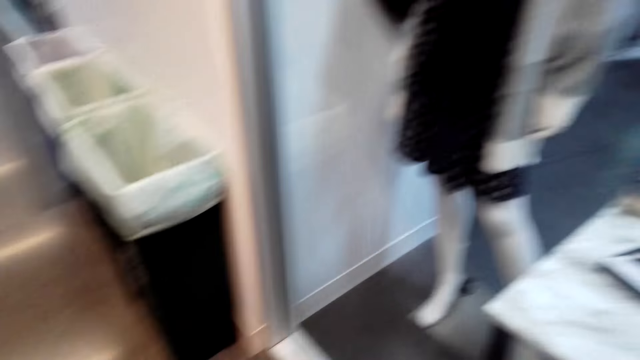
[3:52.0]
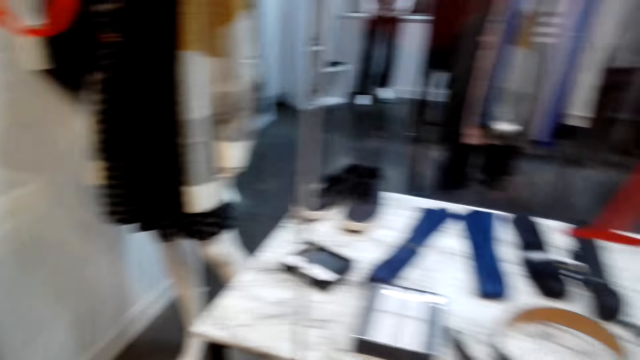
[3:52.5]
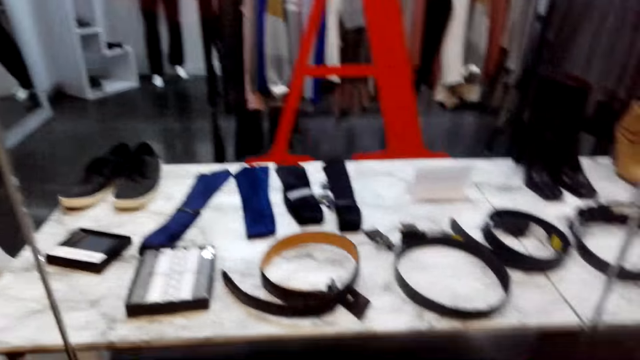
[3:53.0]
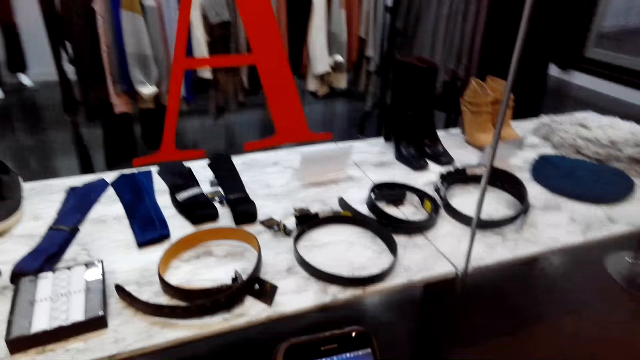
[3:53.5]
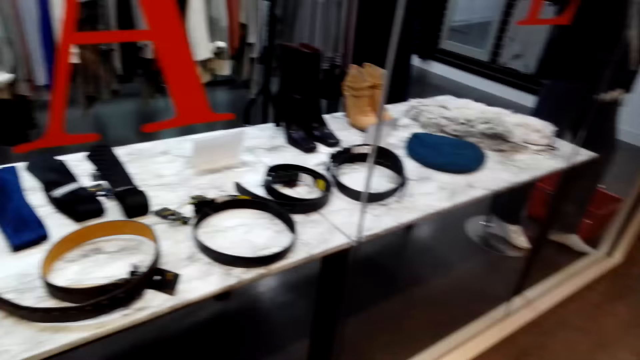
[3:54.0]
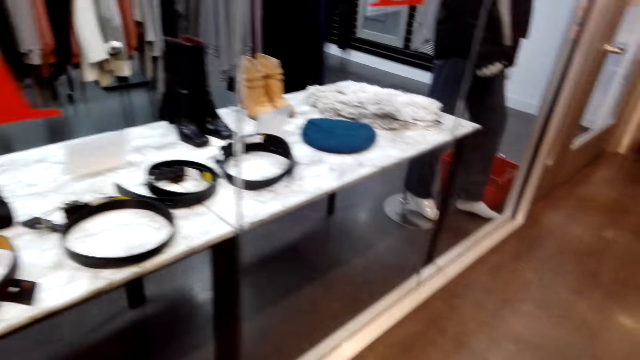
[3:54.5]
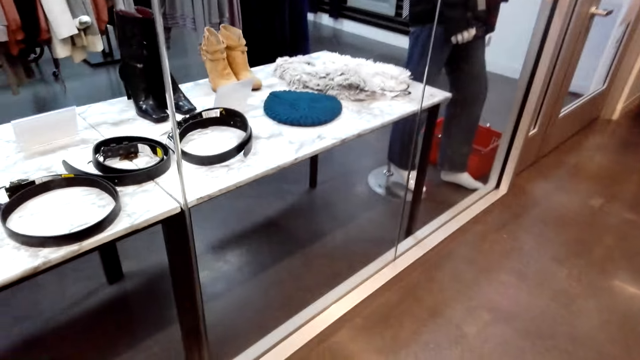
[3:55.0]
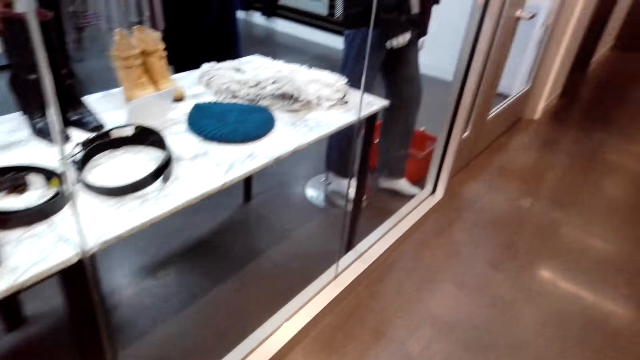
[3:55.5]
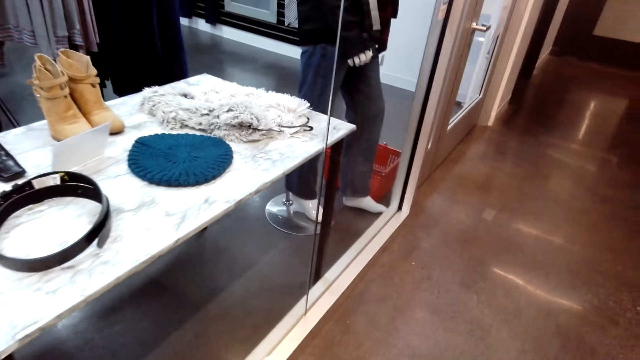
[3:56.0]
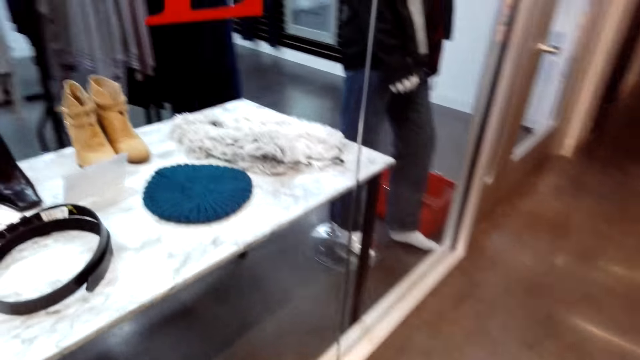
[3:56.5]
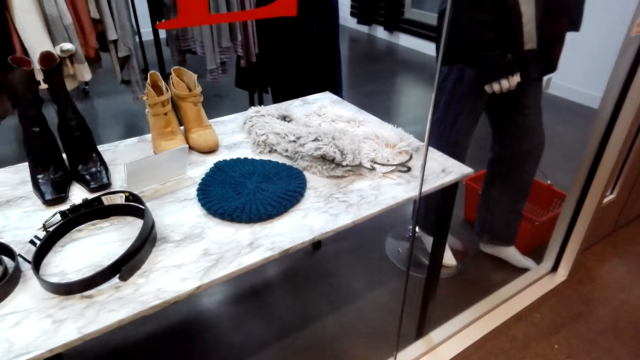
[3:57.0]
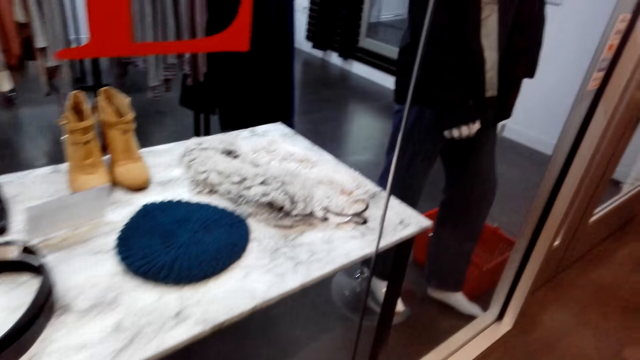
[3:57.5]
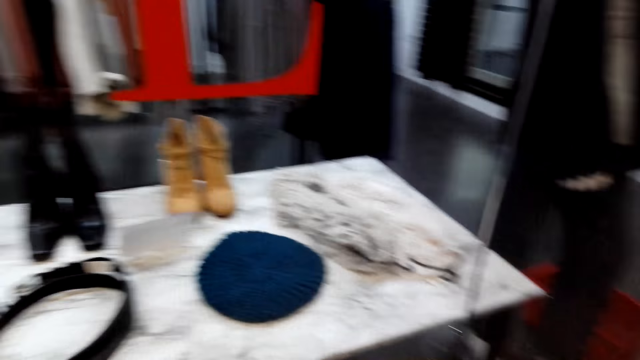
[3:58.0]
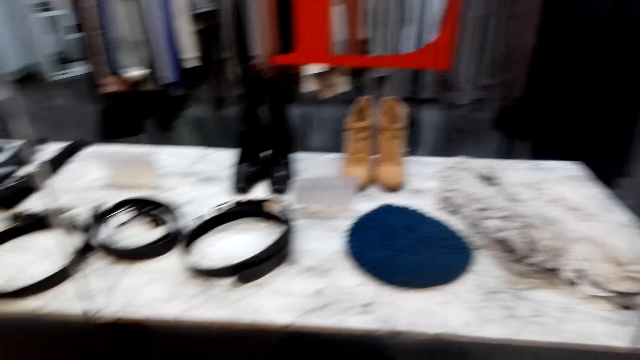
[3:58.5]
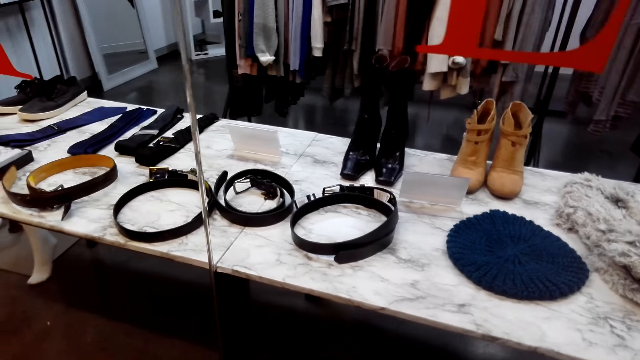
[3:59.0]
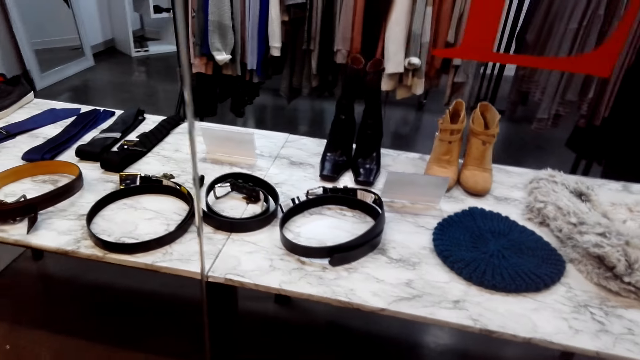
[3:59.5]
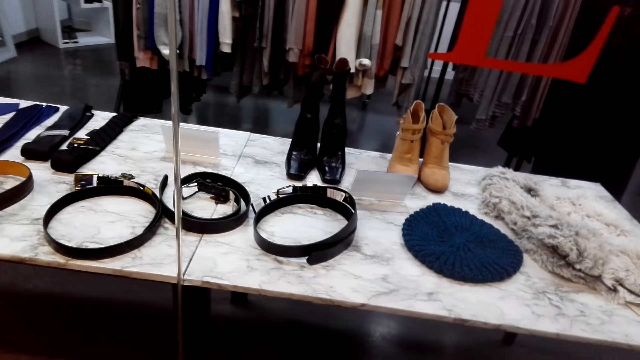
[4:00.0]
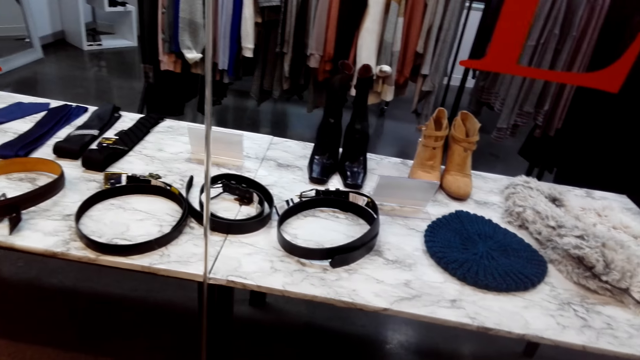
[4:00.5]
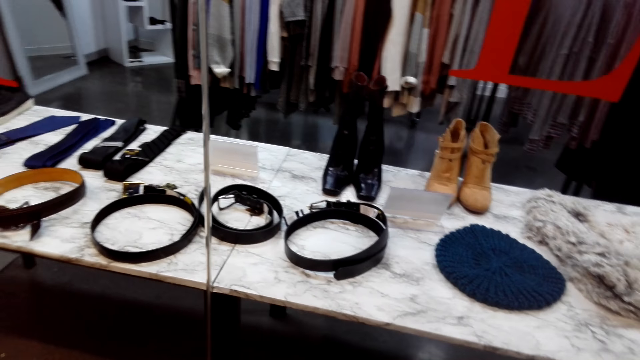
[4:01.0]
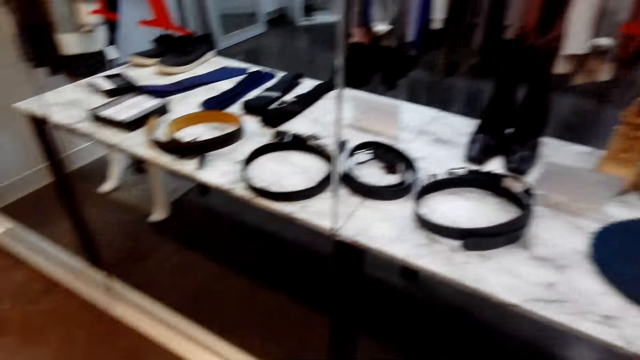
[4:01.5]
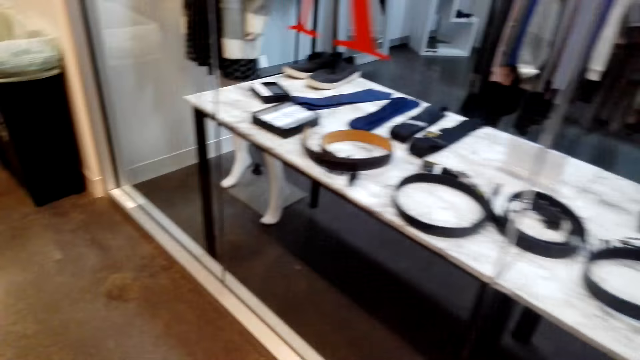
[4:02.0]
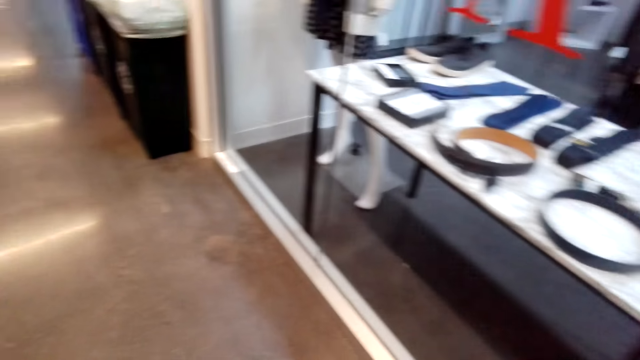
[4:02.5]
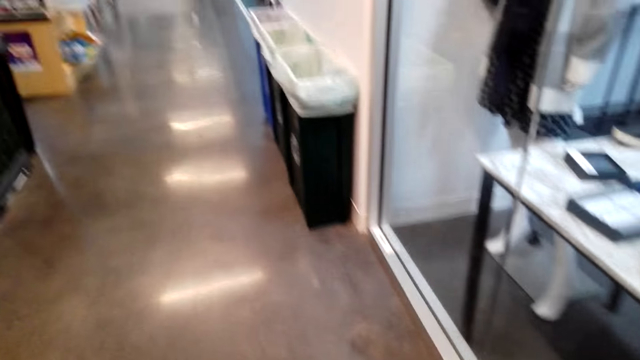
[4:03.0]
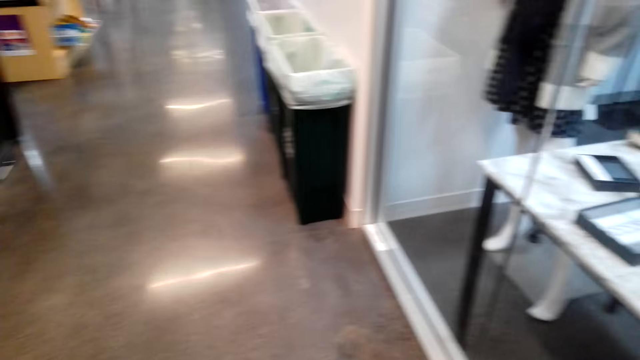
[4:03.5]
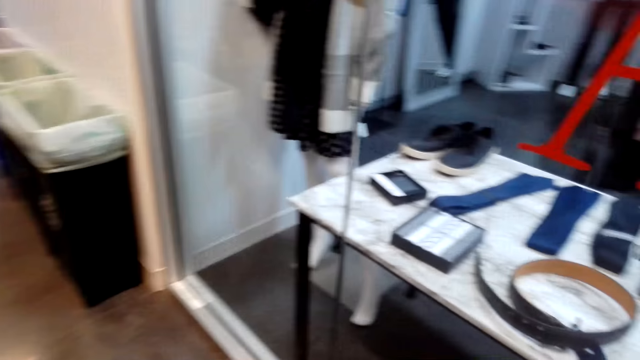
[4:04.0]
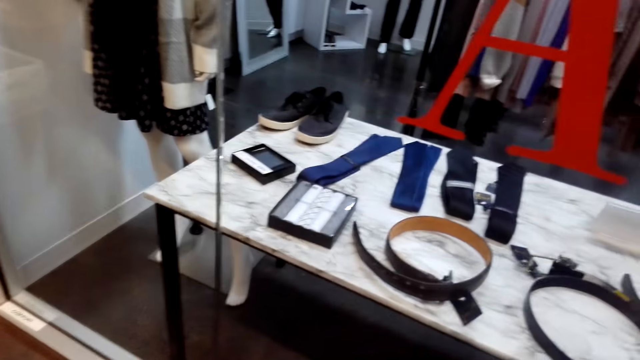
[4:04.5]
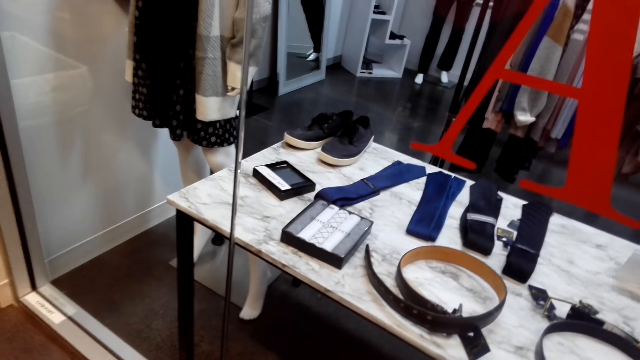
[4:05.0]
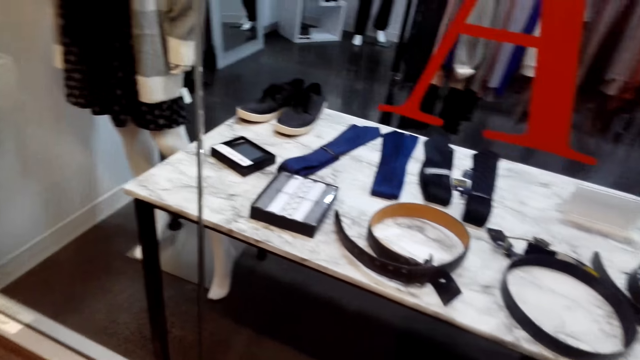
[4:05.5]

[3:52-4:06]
The camera wearer looks at the phone. They walk around. They look at items on the display table through the window. They turn around. They walk around.

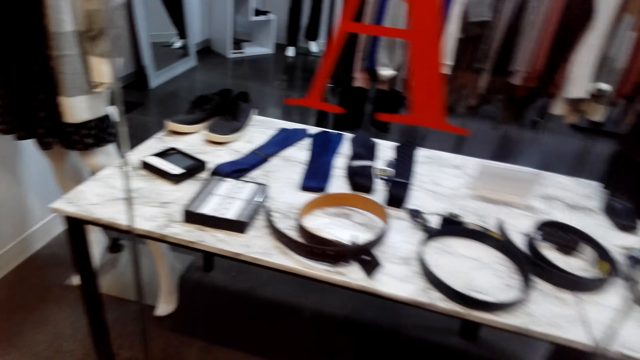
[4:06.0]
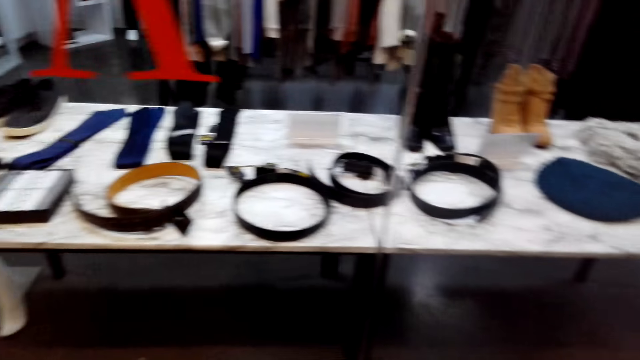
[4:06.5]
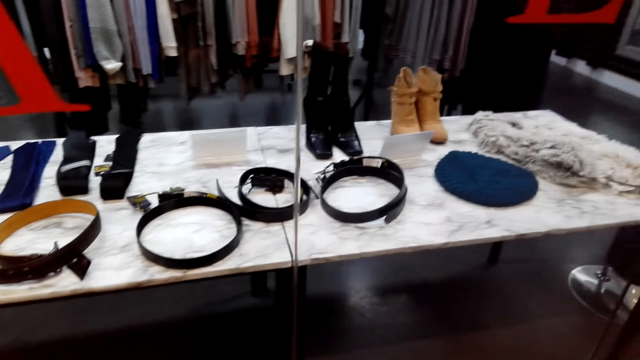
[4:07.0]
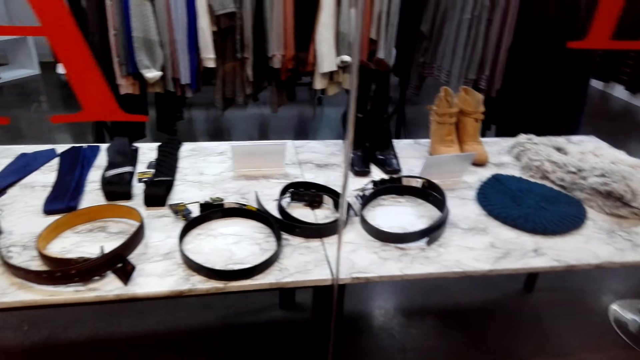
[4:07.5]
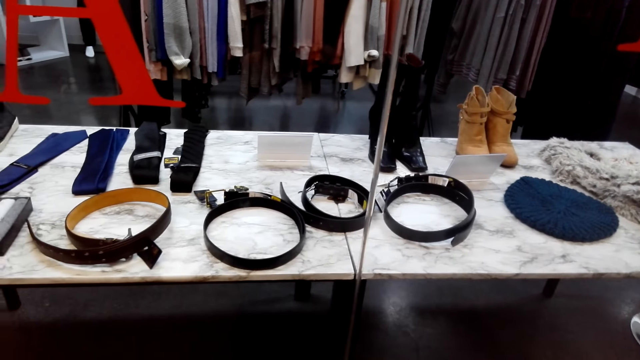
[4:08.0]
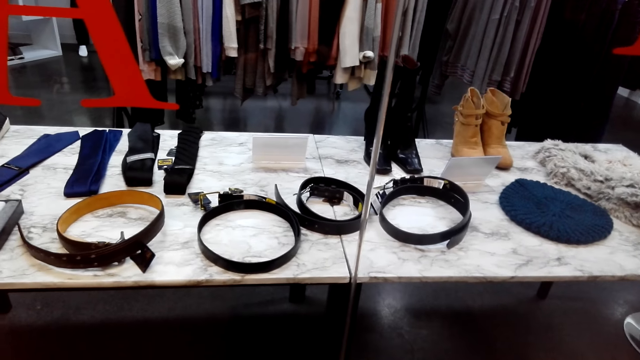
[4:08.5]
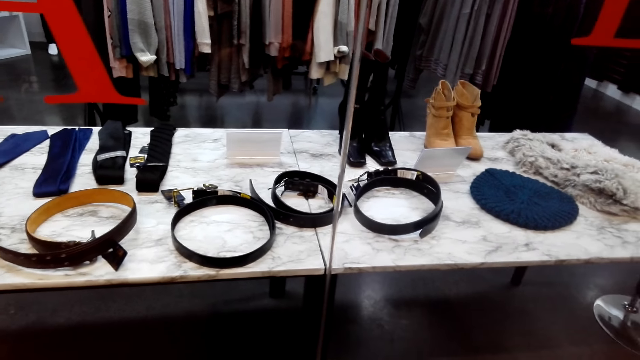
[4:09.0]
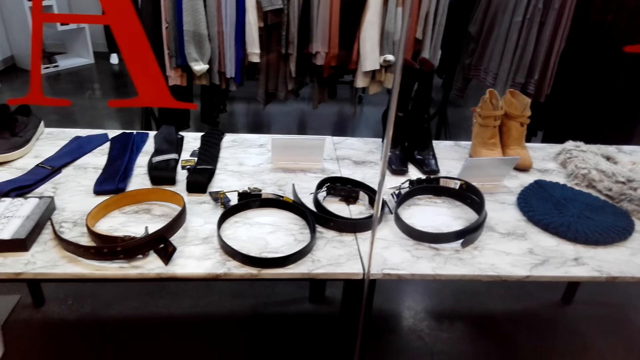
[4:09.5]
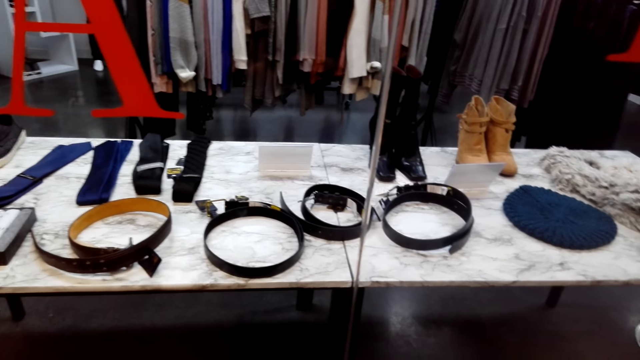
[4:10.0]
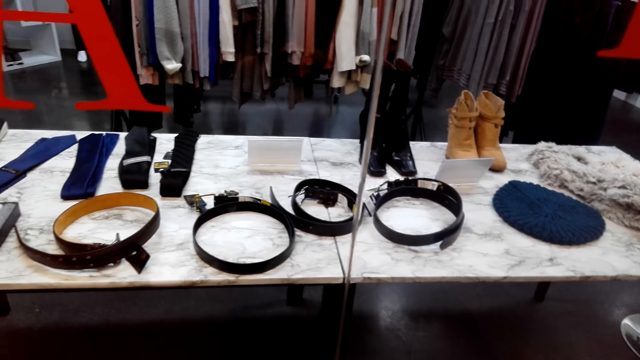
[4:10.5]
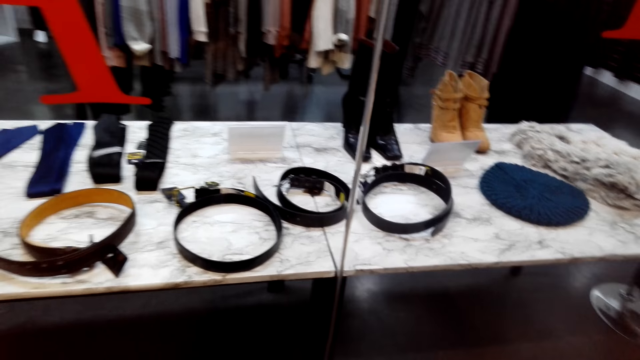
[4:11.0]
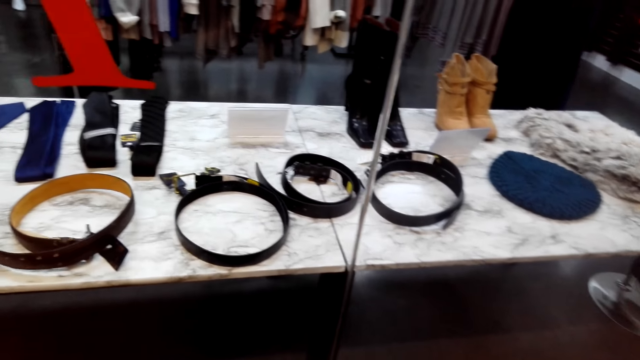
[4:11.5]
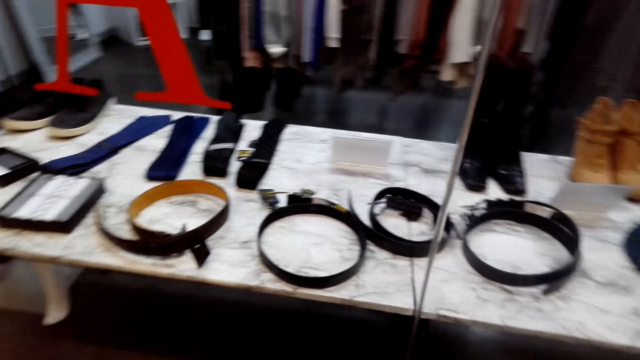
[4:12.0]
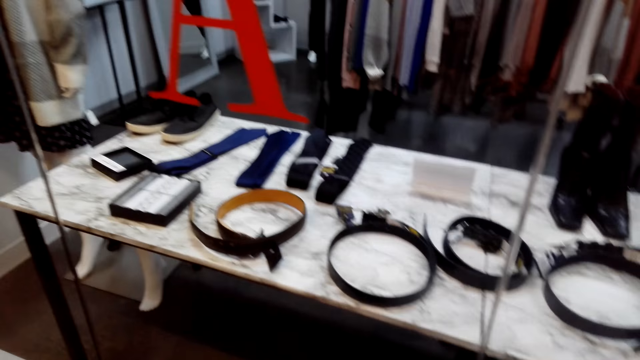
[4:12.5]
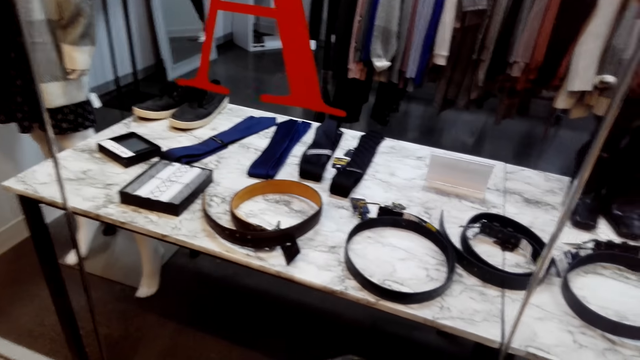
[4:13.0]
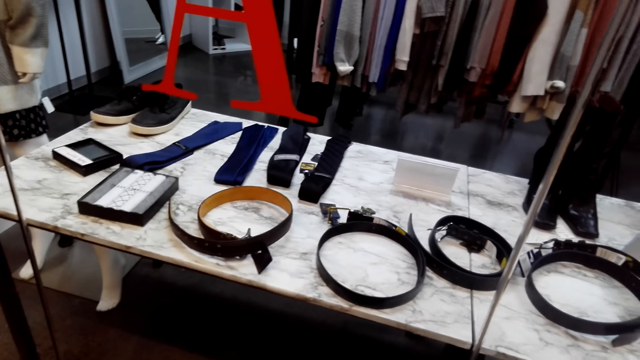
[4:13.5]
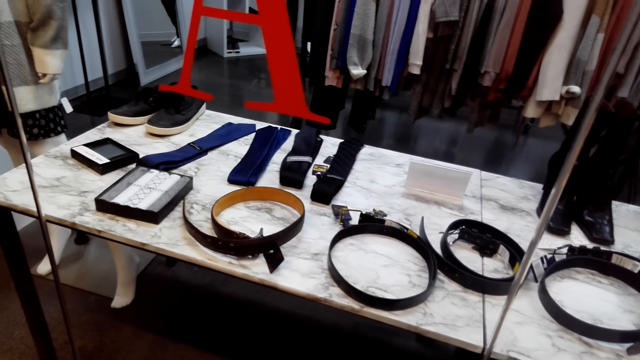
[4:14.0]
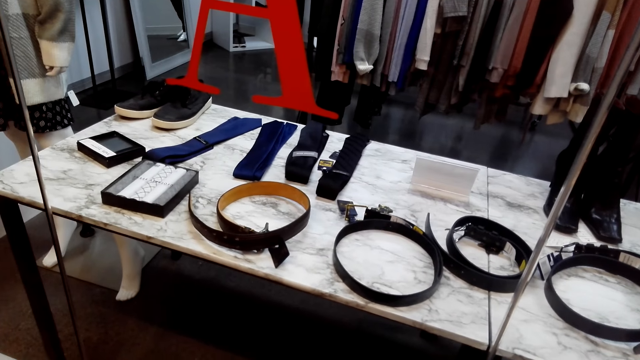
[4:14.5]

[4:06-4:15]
The camera wearer looks at items on the display table through the window.
